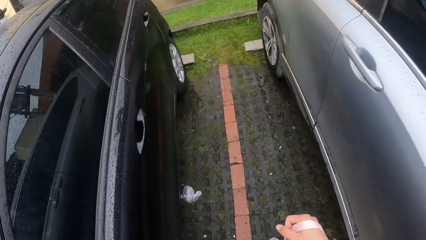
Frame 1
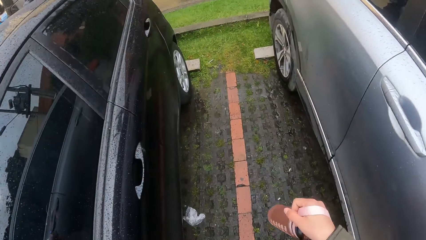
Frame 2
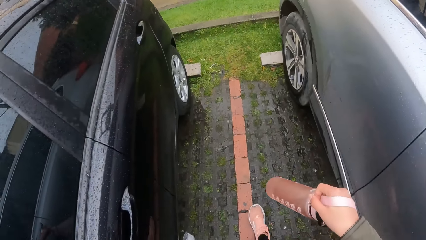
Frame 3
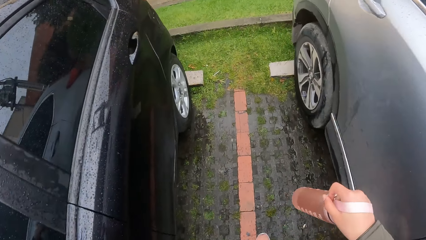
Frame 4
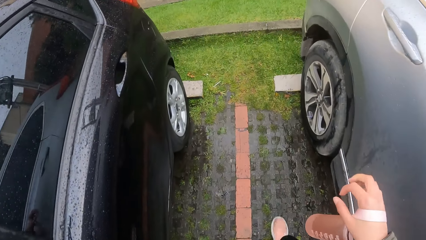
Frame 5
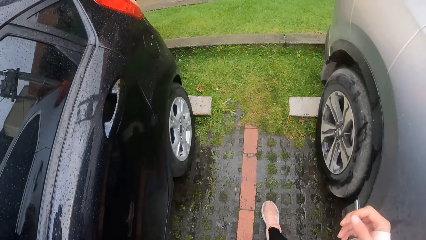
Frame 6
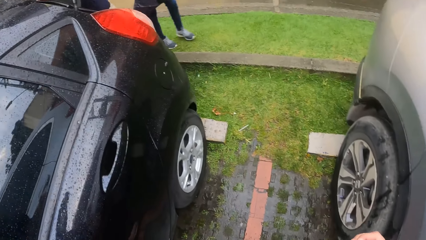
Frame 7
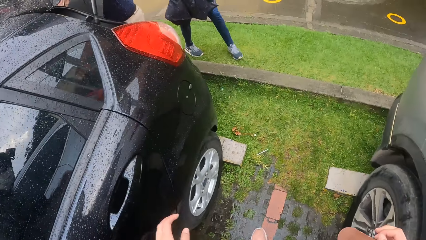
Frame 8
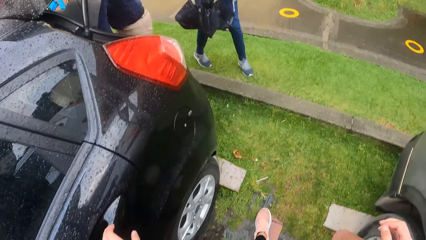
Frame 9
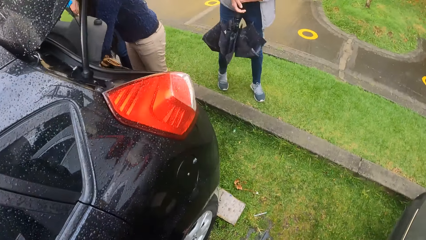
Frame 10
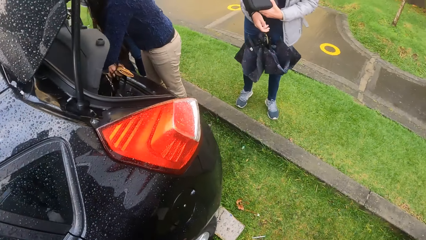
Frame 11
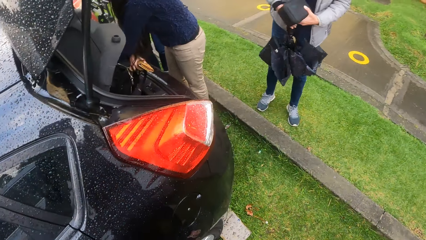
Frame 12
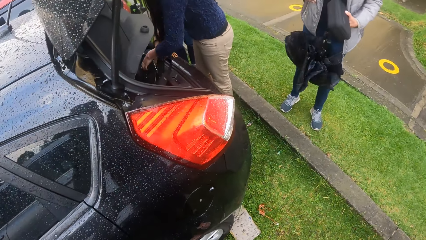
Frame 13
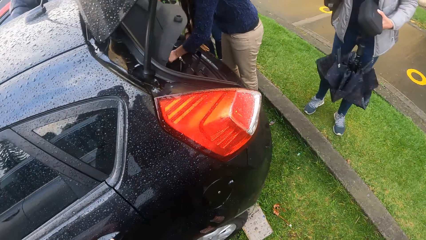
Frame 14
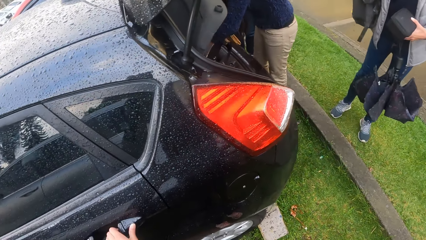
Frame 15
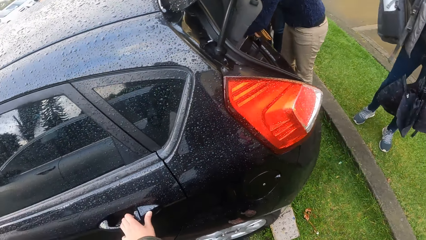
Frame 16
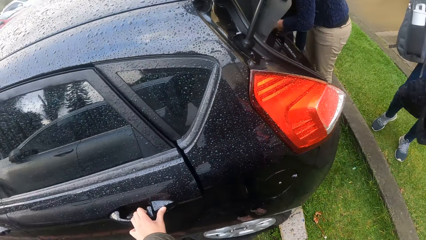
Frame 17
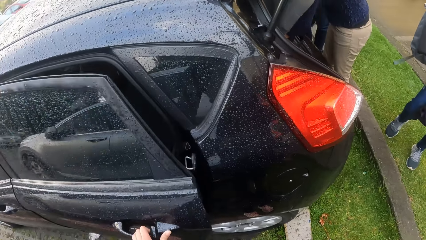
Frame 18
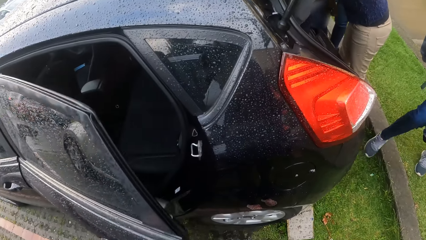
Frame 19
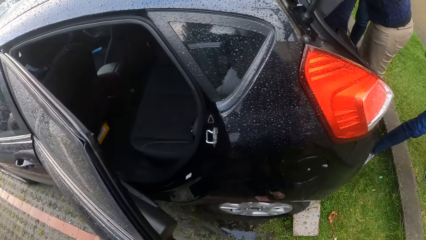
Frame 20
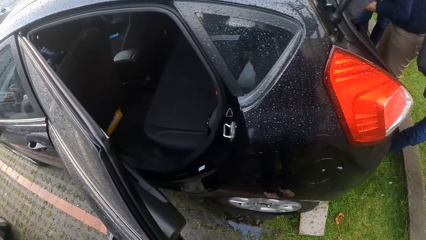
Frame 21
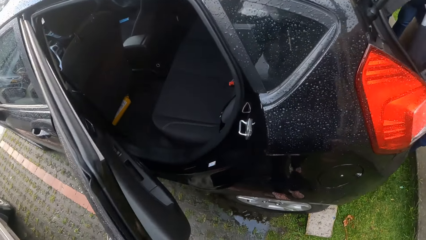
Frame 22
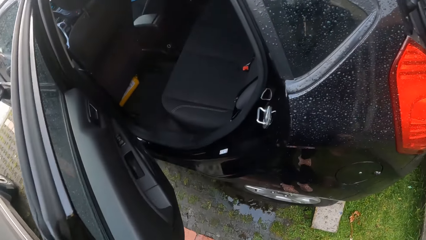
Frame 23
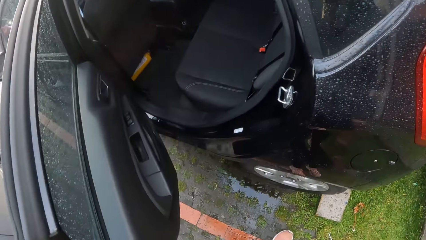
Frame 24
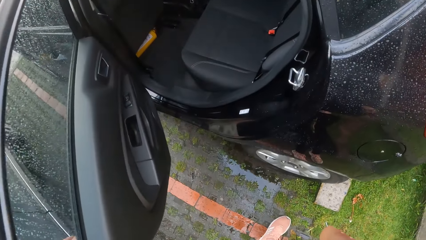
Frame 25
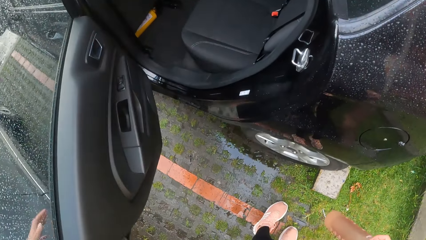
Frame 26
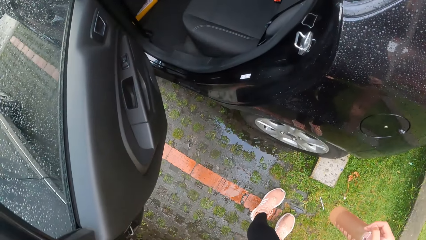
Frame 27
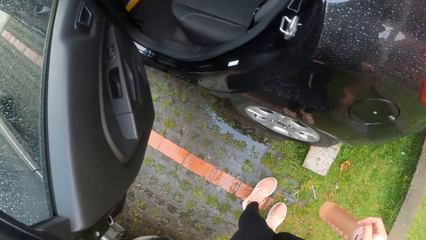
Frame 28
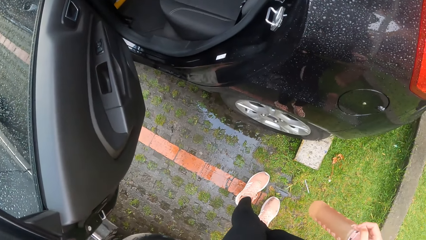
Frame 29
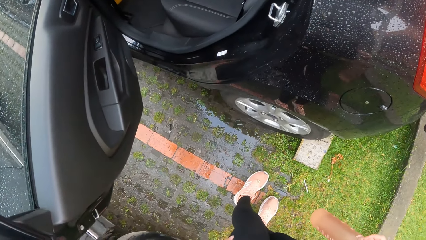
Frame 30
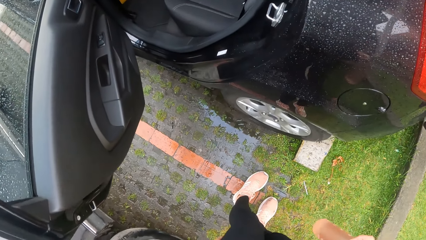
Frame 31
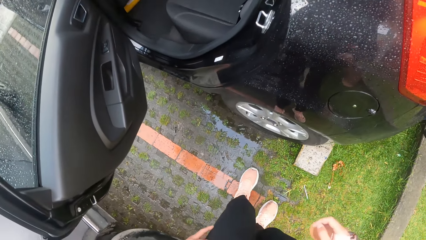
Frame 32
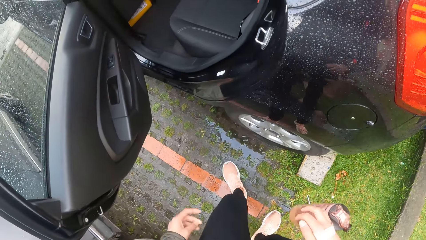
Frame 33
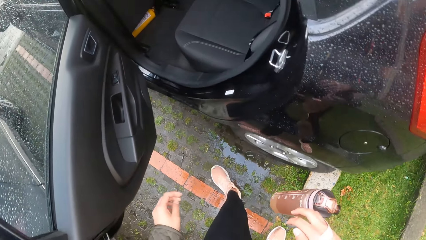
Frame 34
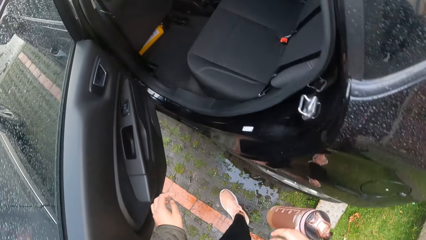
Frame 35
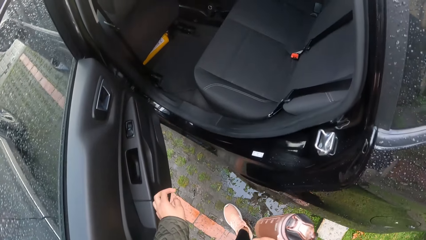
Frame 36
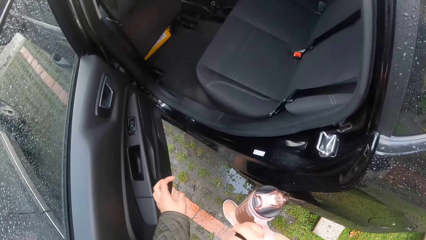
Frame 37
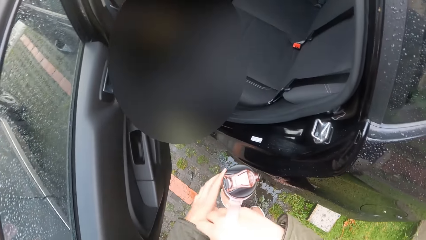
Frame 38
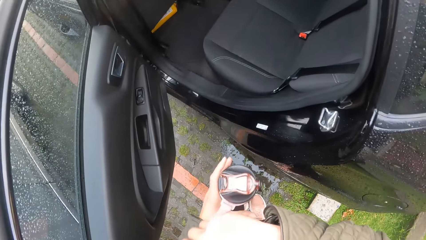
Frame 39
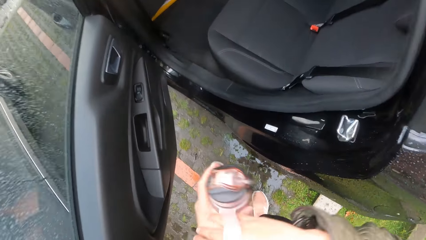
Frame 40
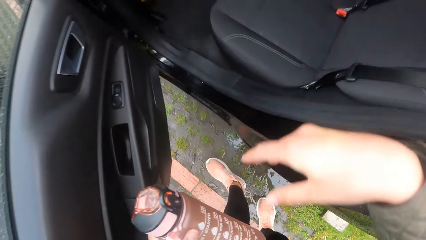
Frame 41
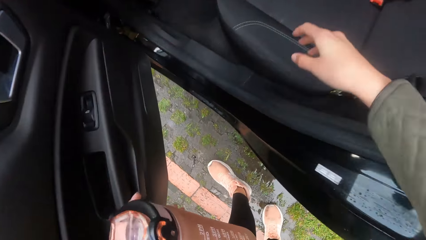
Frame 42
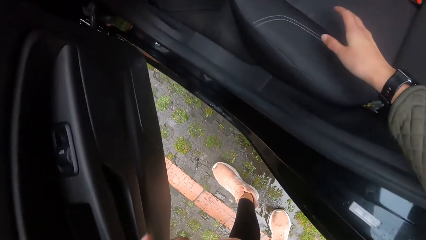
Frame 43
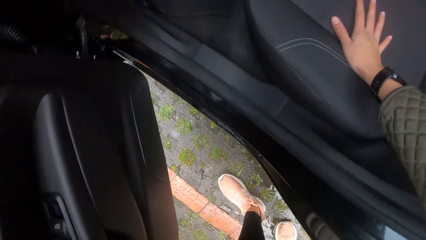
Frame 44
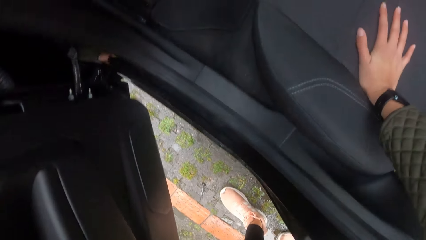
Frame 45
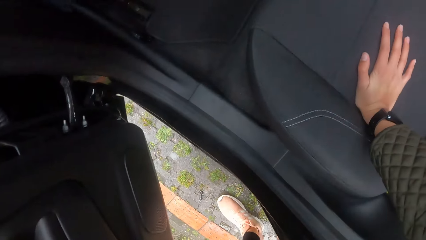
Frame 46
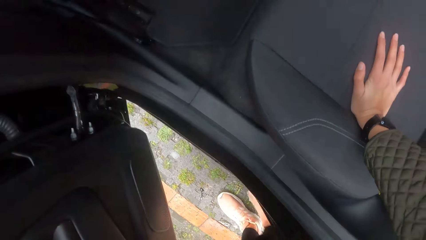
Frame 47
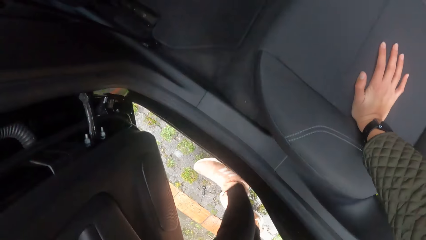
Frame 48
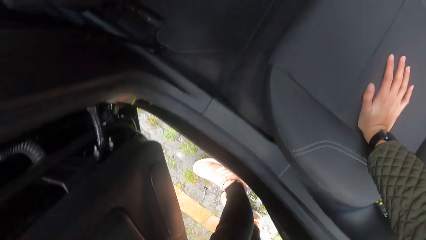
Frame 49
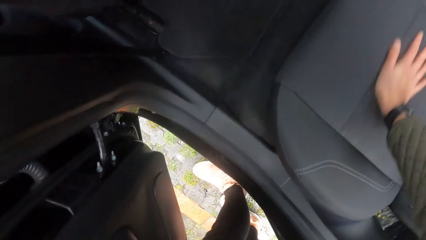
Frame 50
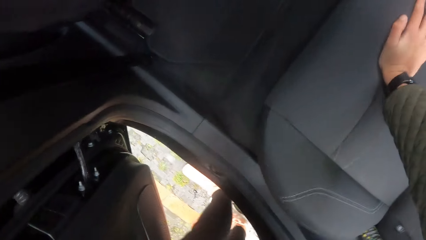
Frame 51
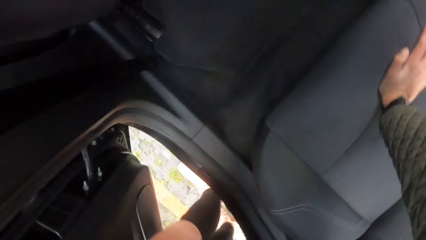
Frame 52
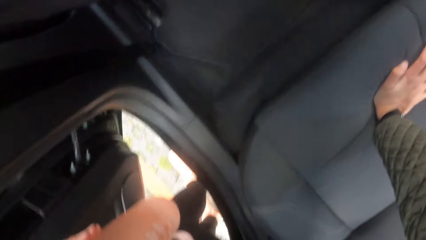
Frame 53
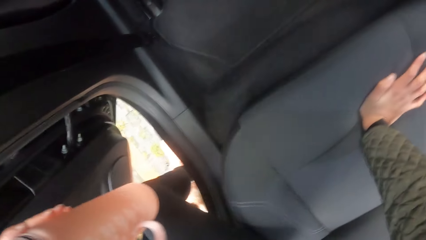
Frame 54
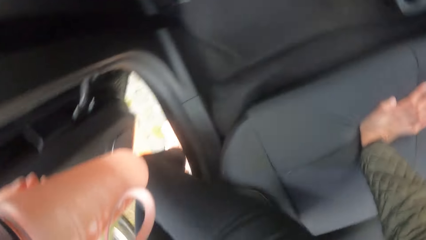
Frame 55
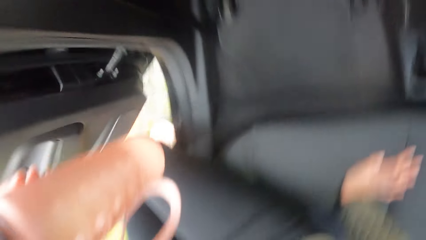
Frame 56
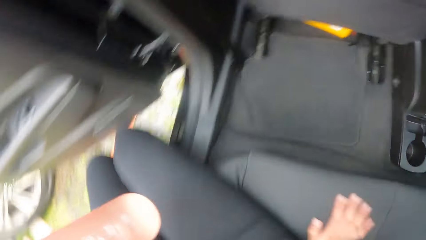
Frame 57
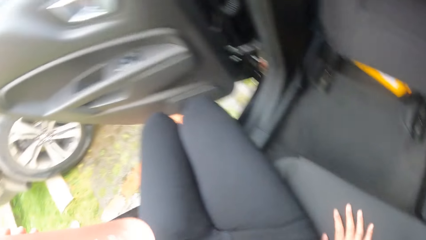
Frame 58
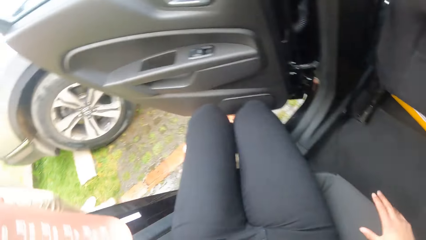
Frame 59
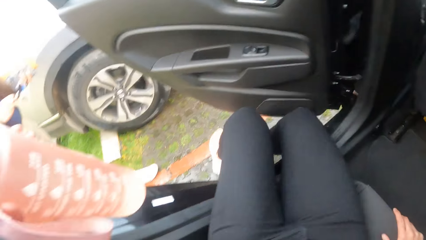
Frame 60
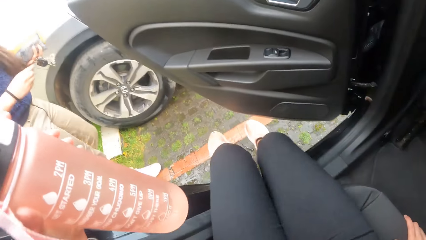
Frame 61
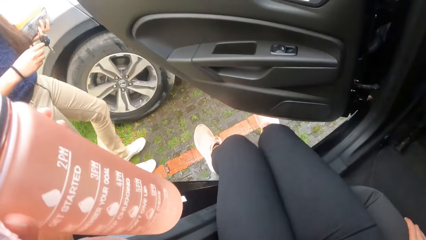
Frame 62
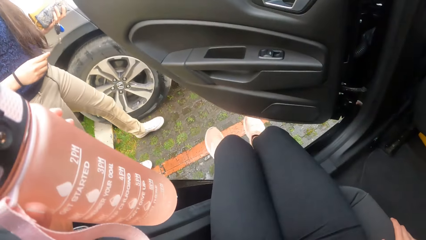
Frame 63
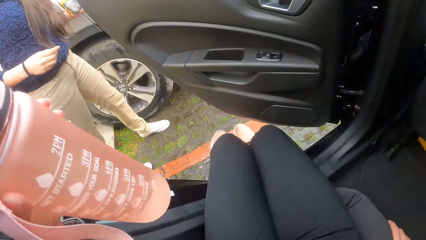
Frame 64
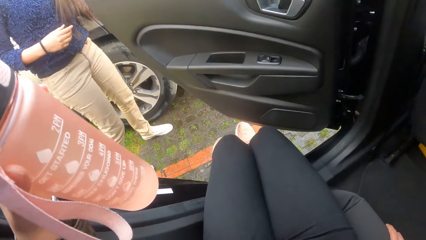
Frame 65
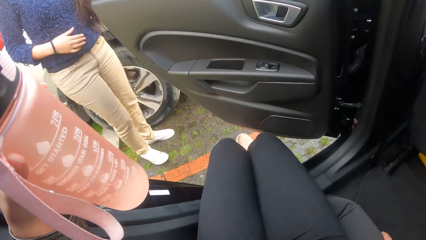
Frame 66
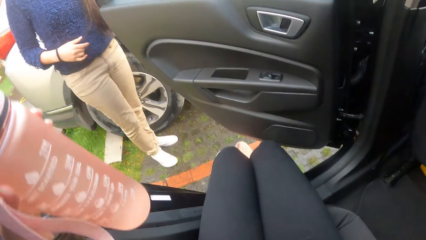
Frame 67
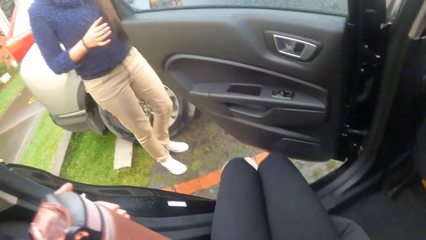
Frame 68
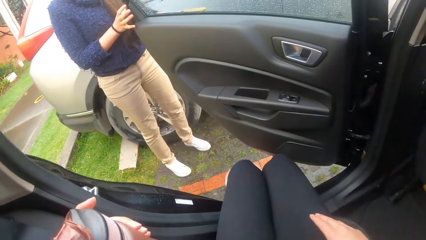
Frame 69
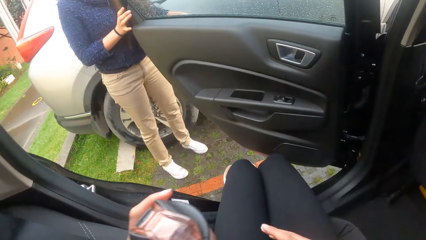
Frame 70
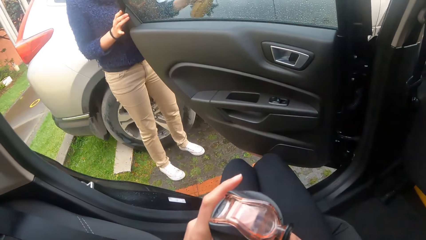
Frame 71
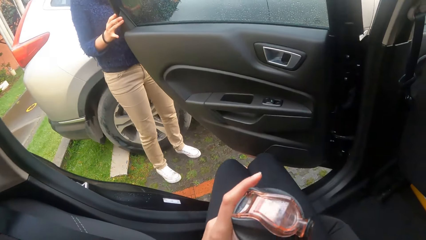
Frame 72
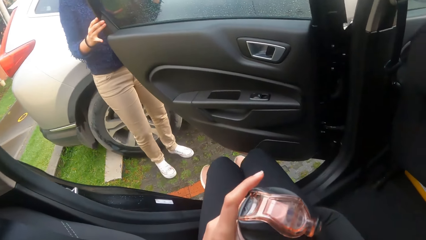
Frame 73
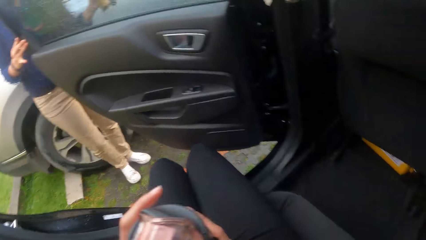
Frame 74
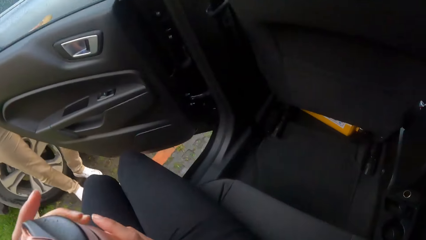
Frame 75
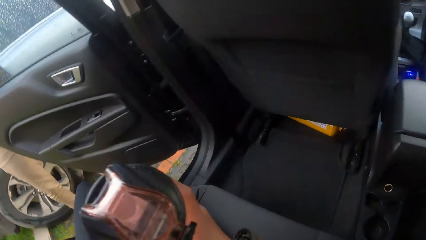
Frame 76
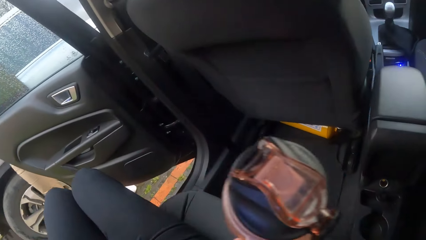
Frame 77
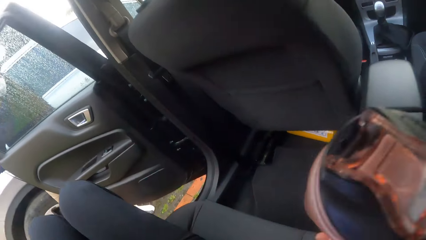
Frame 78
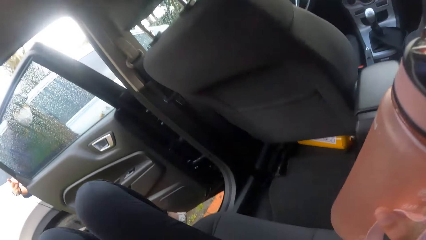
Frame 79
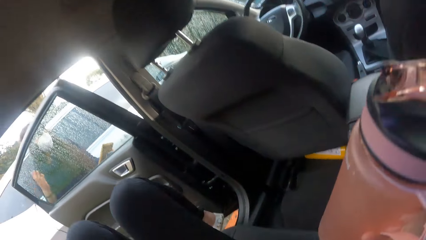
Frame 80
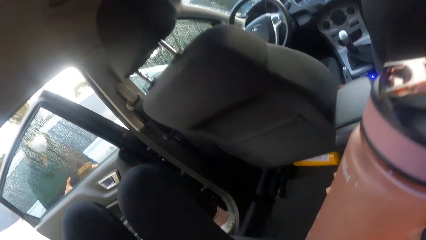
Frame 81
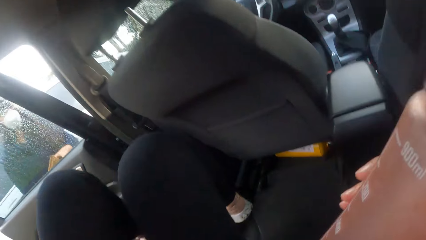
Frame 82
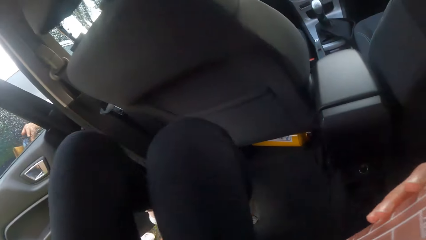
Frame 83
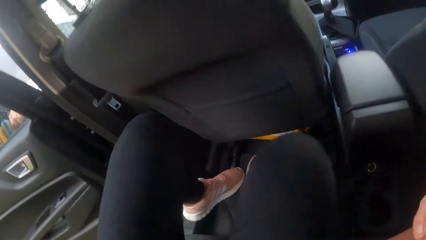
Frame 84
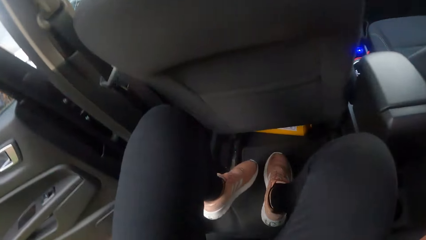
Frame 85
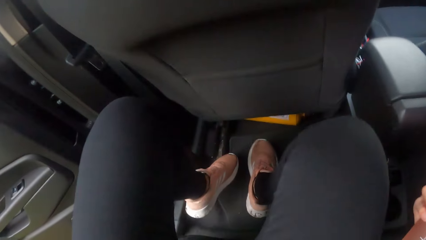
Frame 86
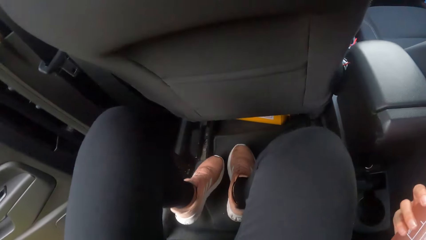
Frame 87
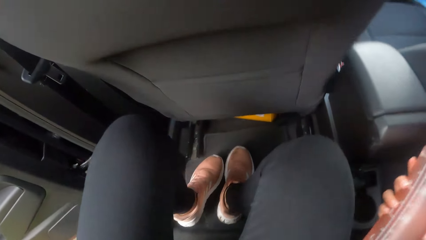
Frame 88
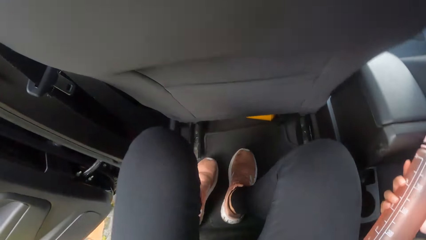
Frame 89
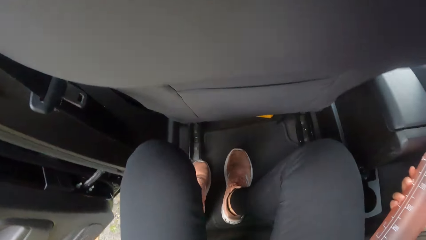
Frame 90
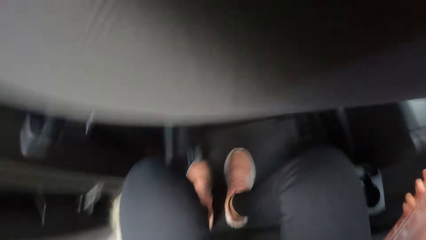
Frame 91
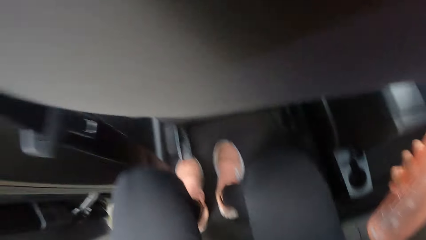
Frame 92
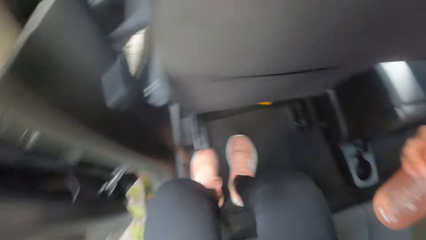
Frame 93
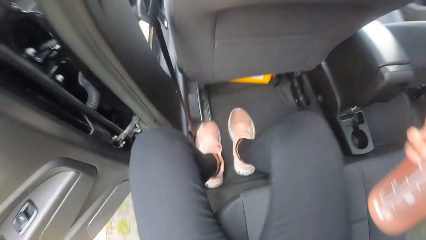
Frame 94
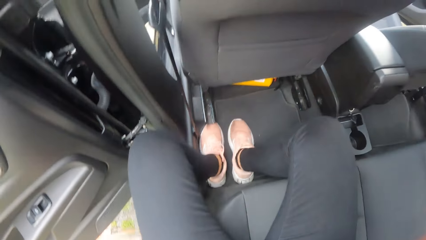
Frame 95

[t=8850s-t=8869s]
The woman arranges the black bag in the boot of a black car with both hands. Another woman removes the rope of an umbrella on her right hand with her left hand. The other woman removes a grey bag from her shoulders with her right hand. The camera wearer opens a car door with her left hand. She moves the pink bottle from her right hand to her left hand. She rests her right hand on the car chair. She sits on the car chair. She hits her feet against each other. The first woman touches the car door with her left hand. The camera wearer passes the pink bottle from her left hand to her right hand. The first woman passes the brown purse in her left hand to her right hand. The camera wearer places both legs on the car floor.
